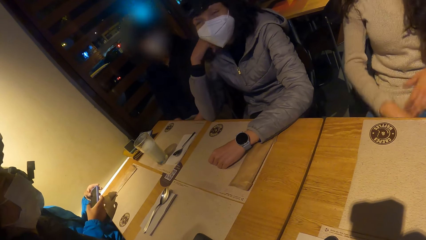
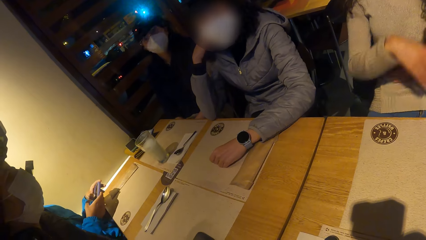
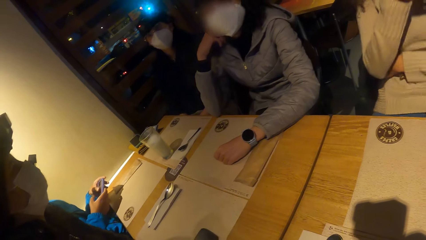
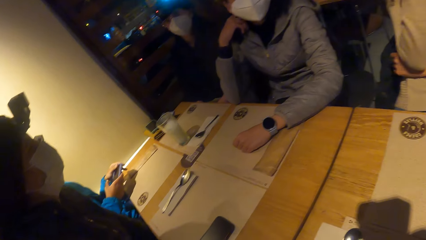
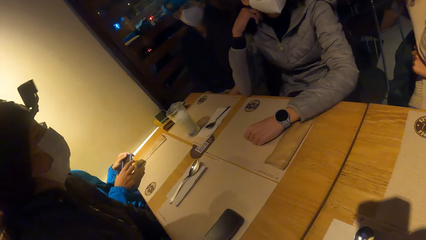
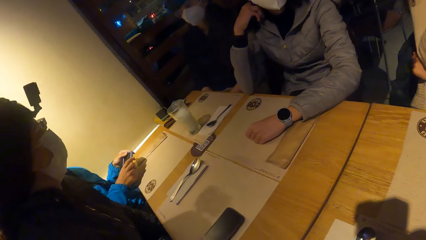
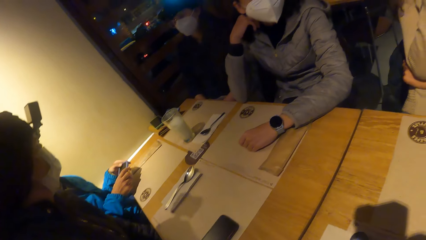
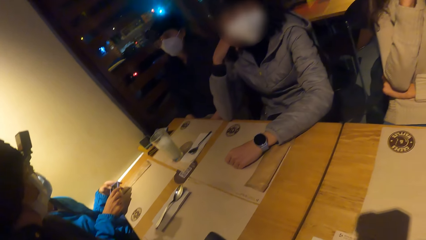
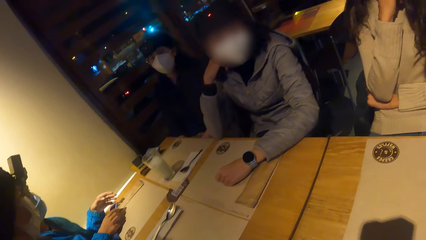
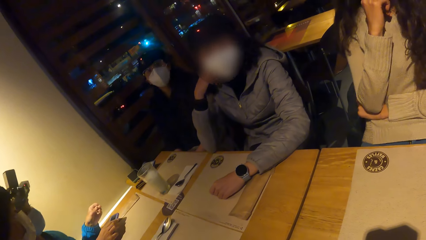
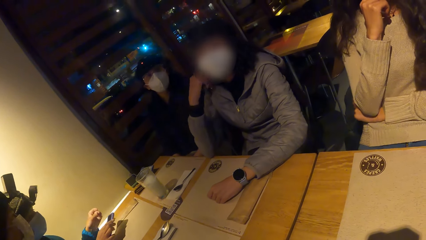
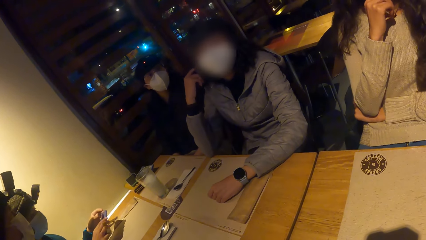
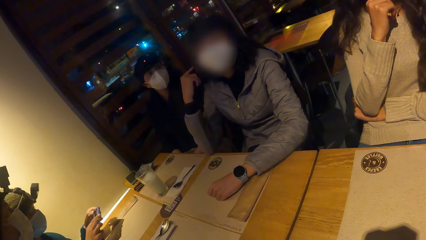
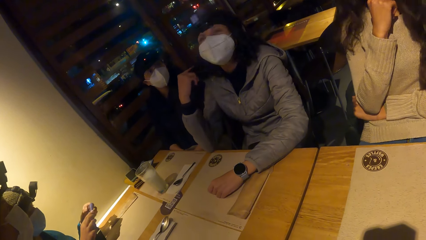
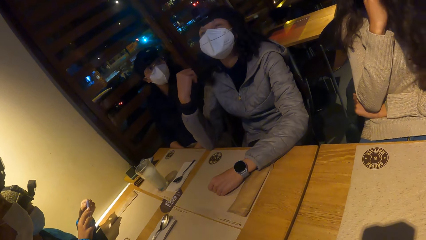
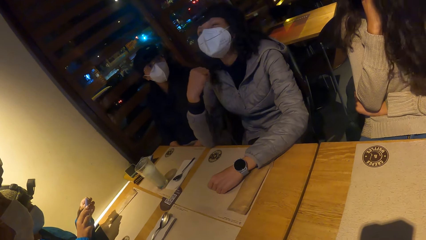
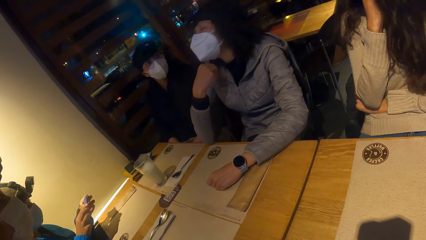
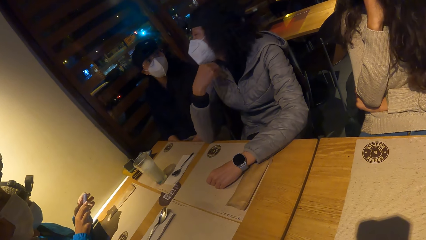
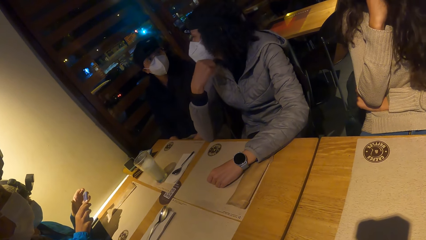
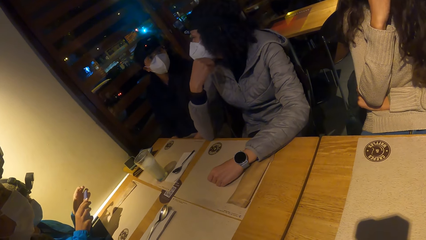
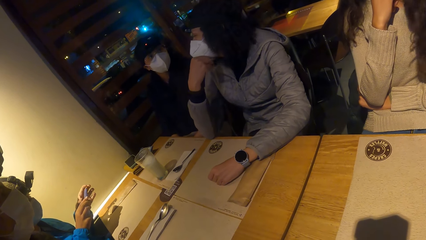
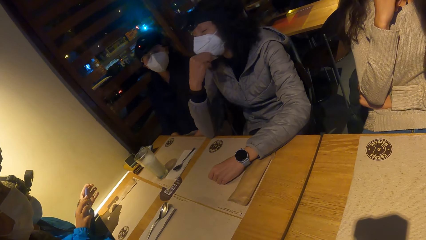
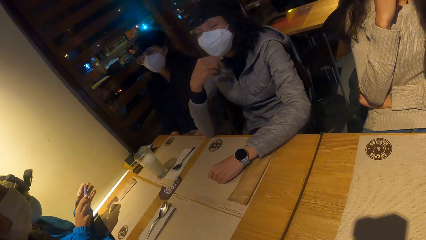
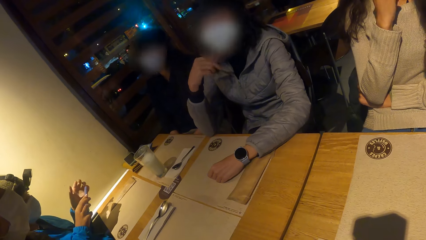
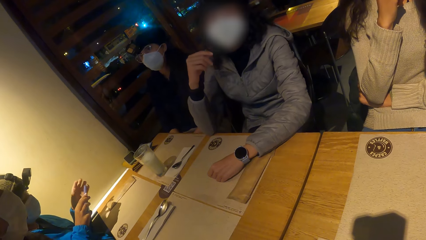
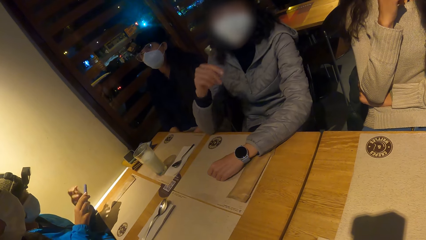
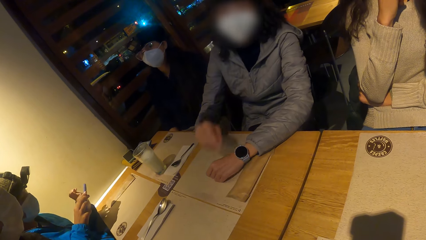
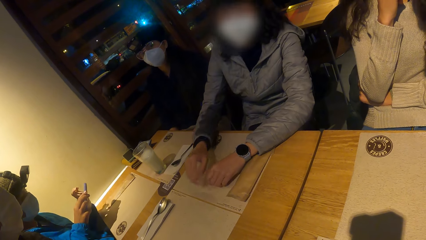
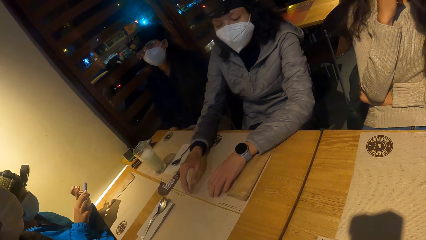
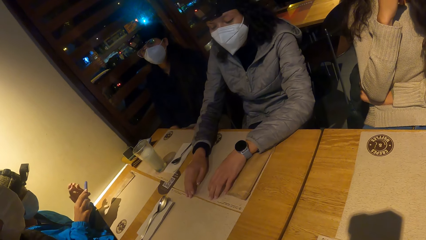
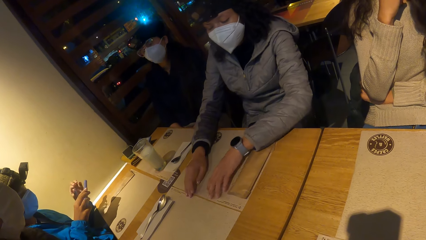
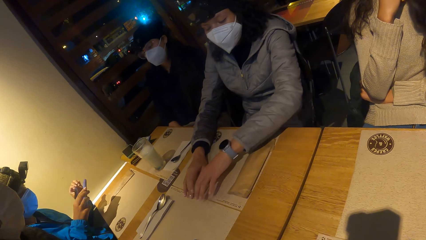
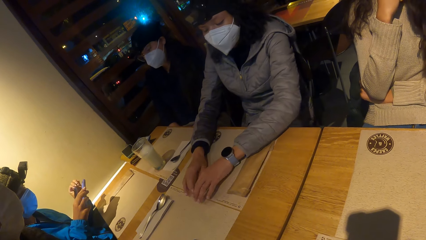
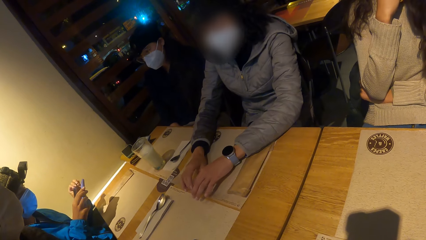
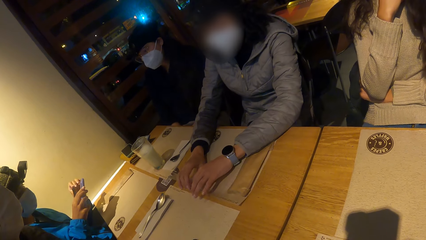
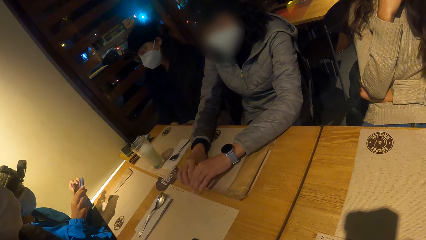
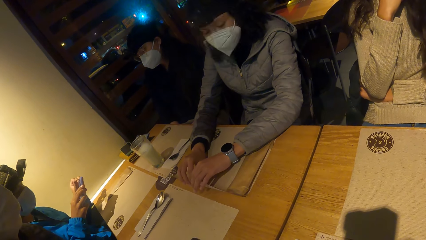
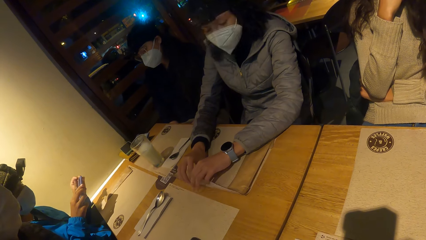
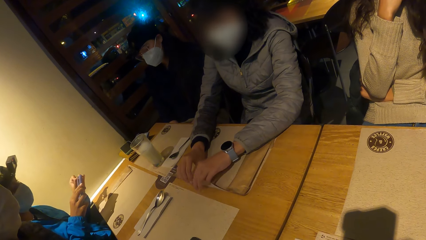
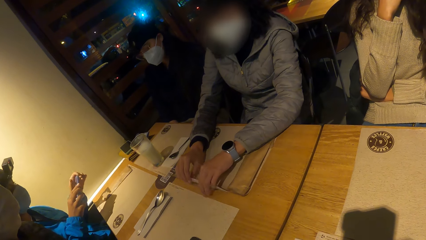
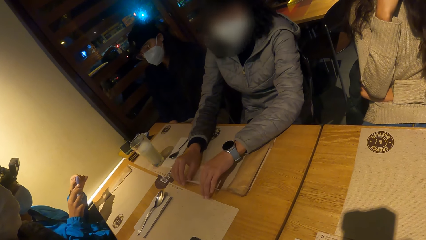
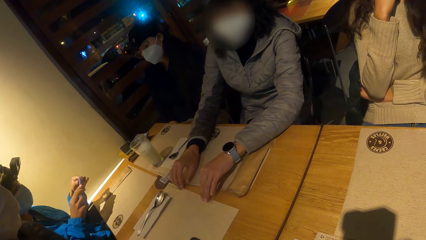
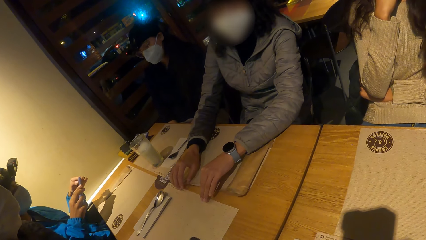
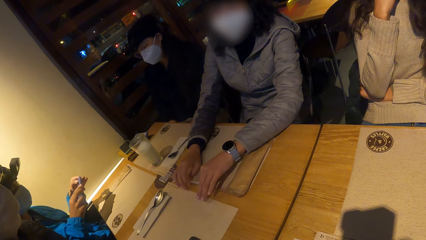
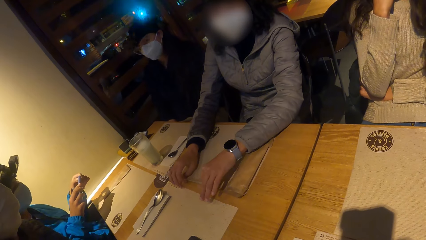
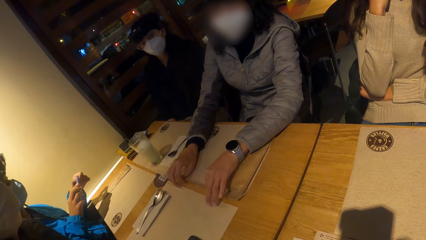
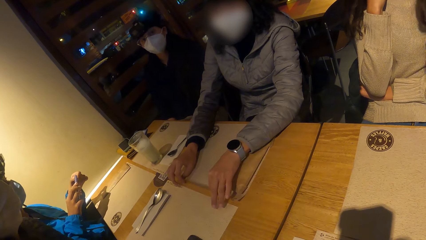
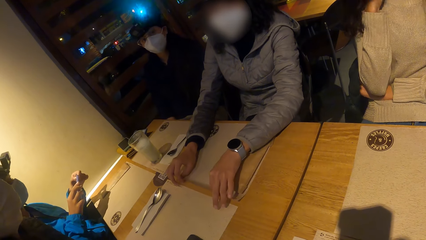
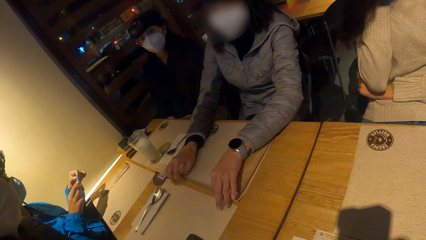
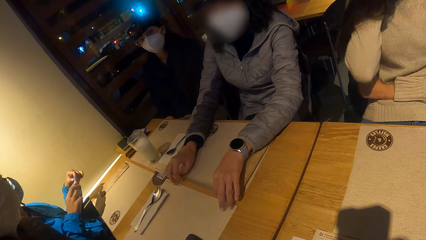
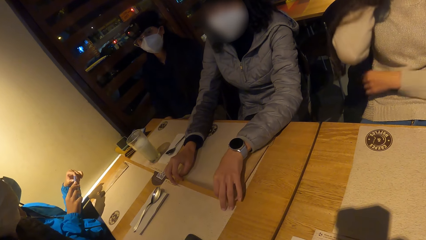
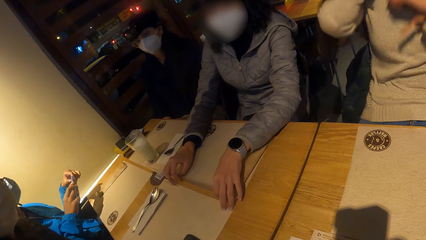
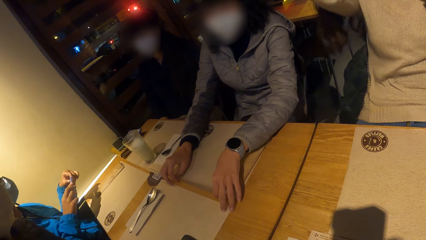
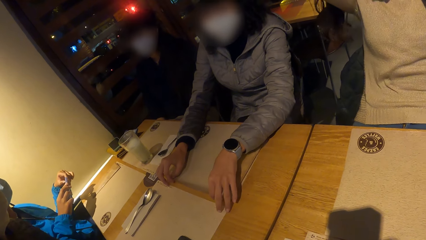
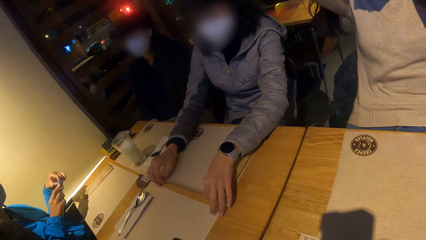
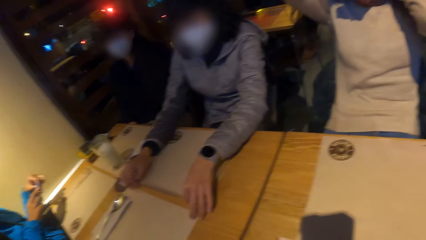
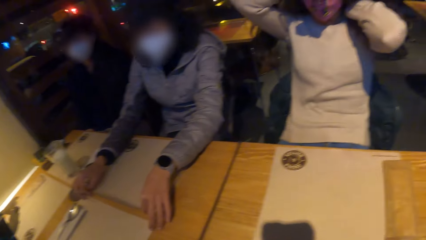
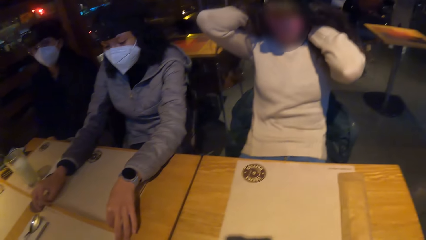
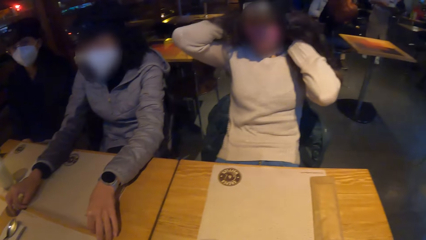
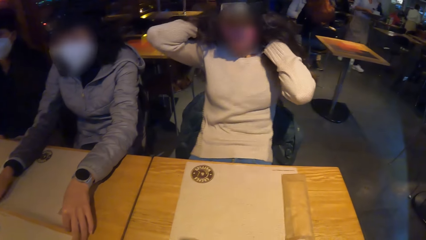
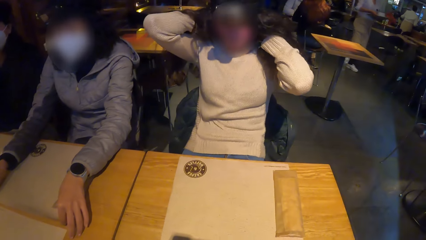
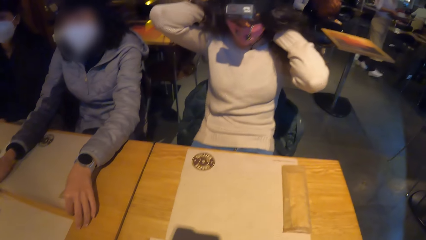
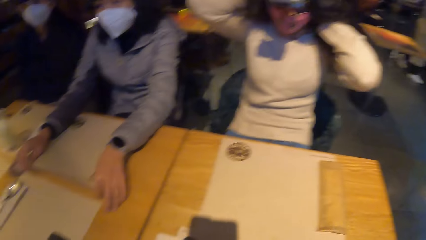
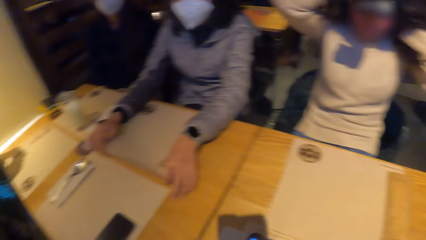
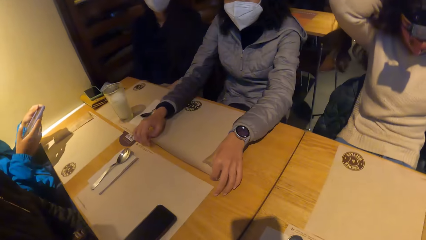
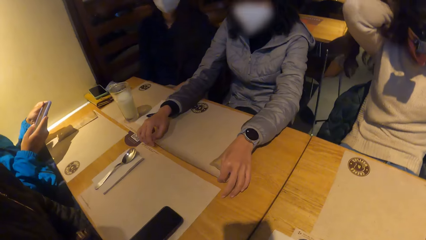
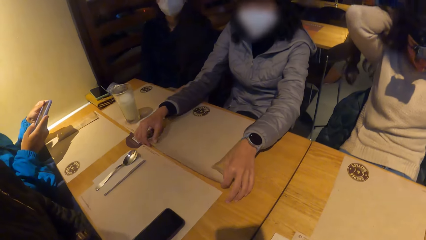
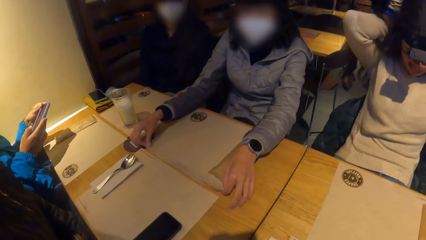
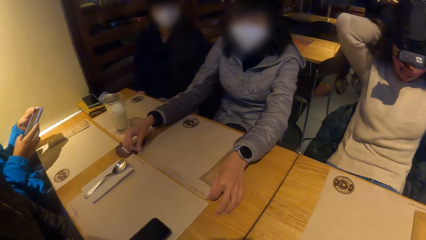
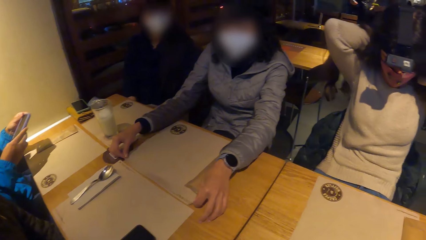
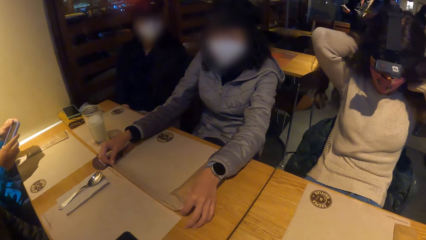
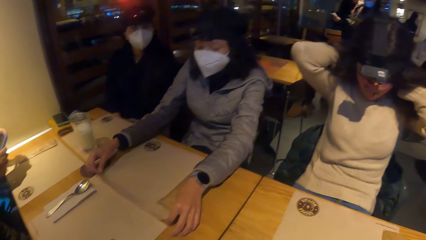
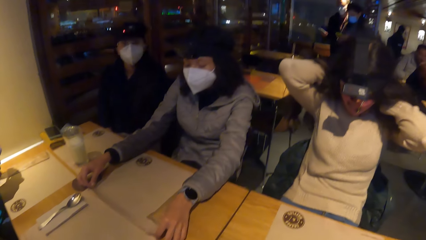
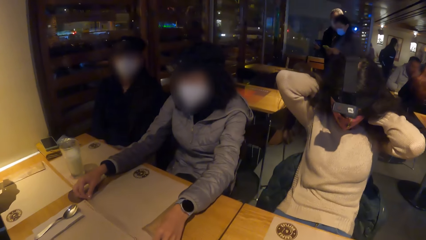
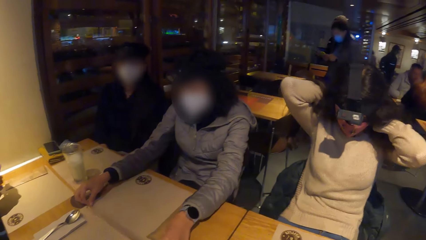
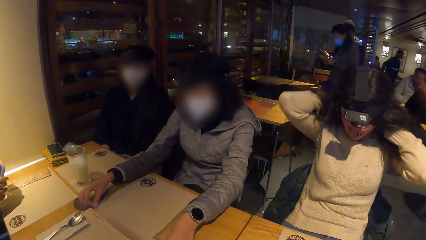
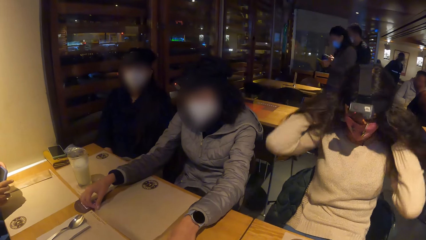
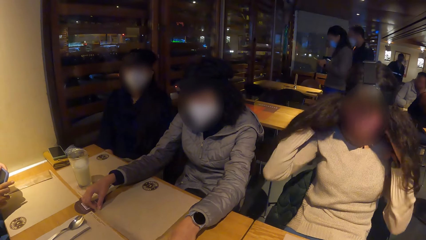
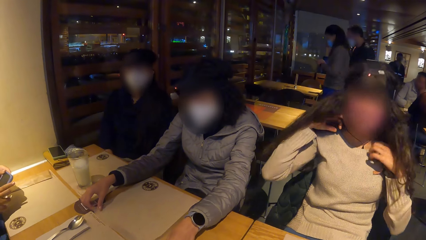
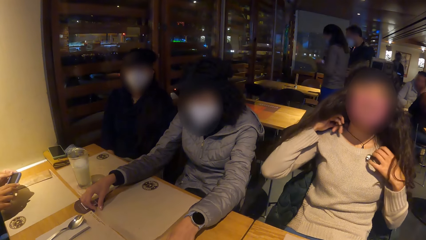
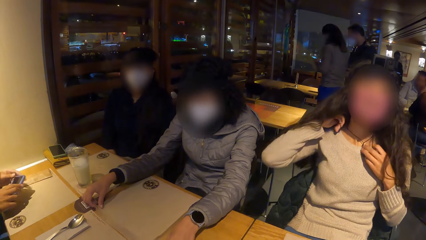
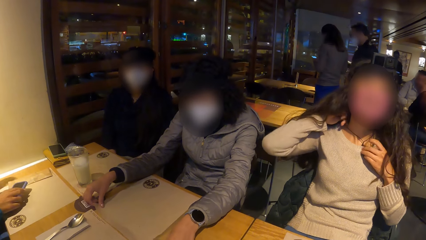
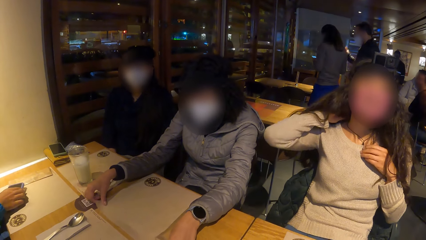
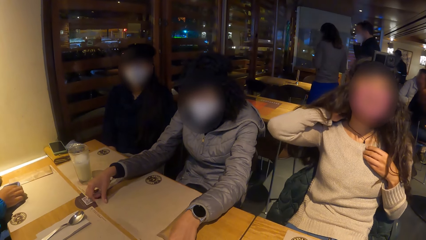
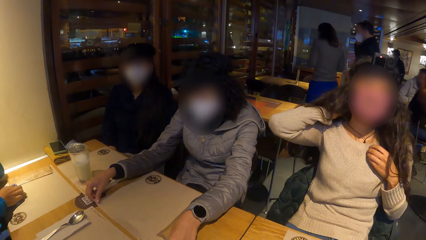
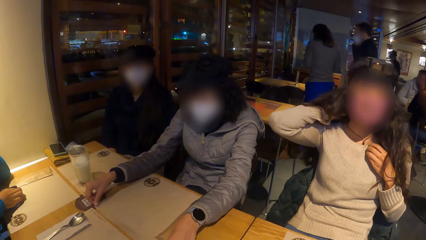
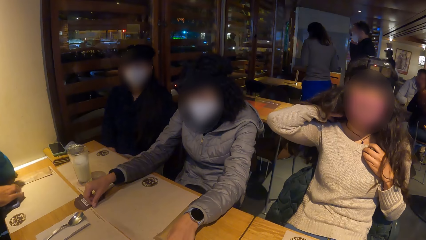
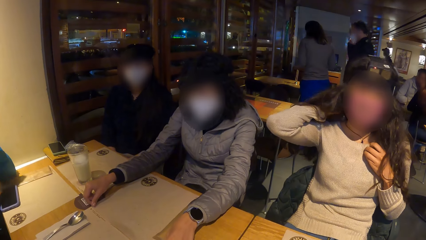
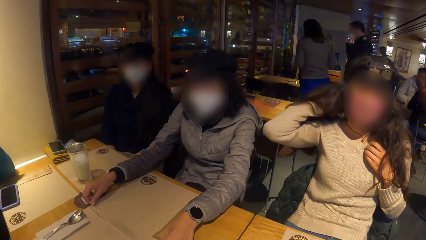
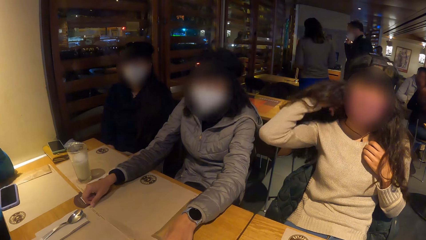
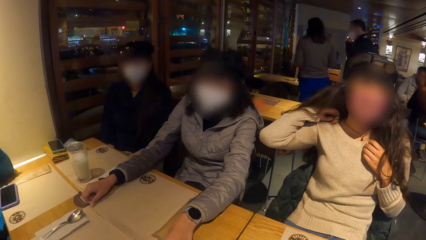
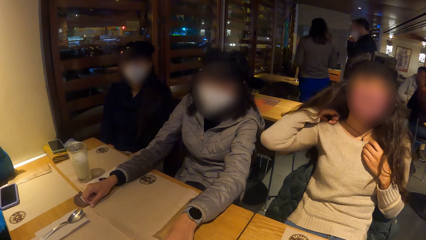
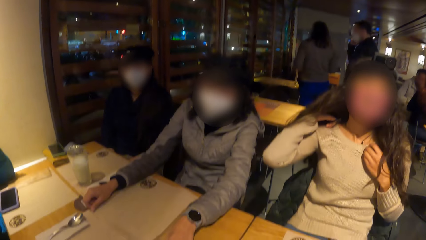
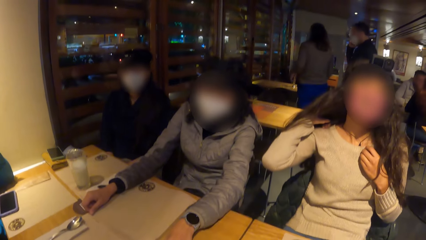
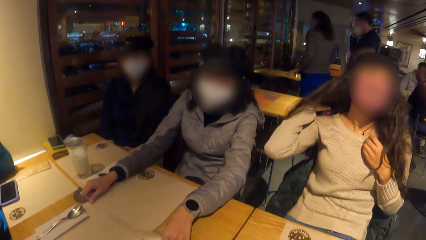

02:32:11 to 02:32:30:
A woman presses a phone in her right hand on the table. Another woman touches the table mat on the table with both hands. The other woman holds the mat with both hands. A third woman touches her hair with both hands.
